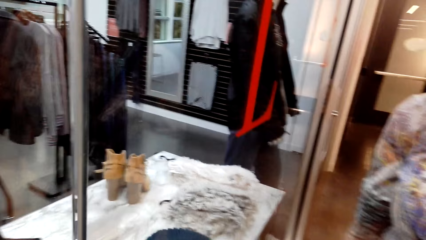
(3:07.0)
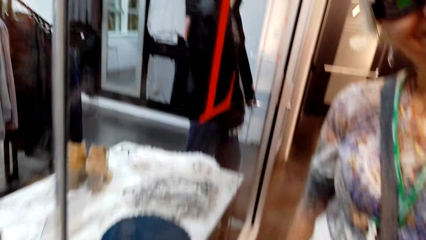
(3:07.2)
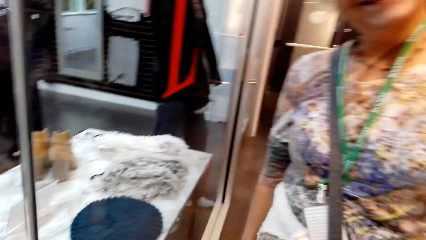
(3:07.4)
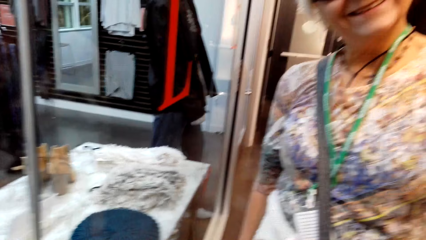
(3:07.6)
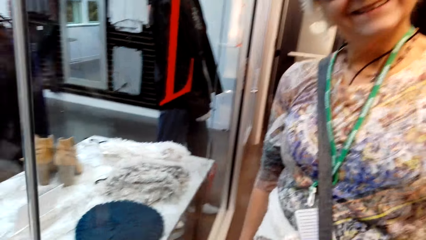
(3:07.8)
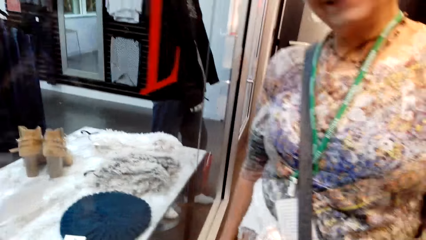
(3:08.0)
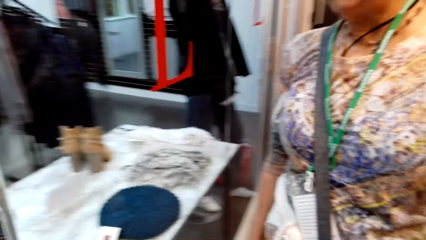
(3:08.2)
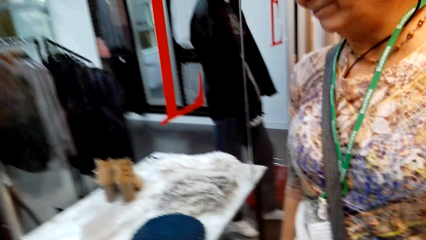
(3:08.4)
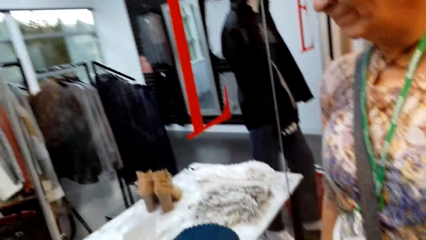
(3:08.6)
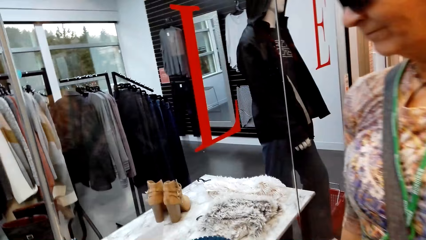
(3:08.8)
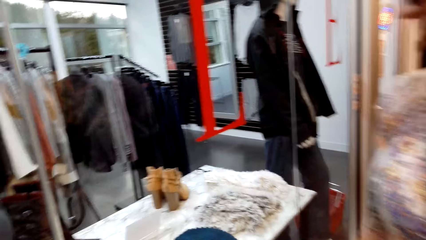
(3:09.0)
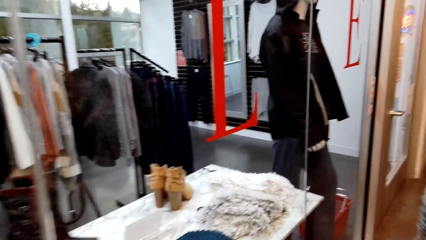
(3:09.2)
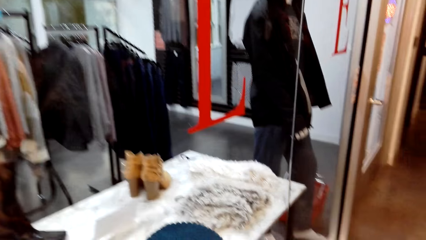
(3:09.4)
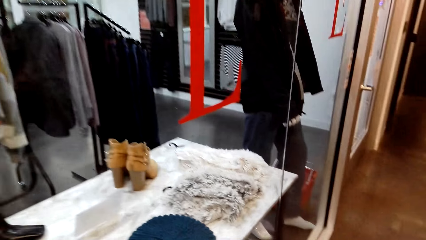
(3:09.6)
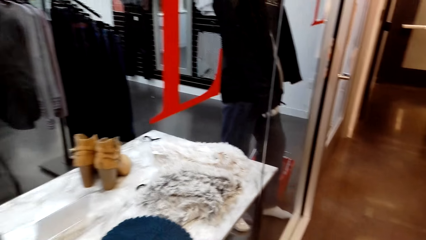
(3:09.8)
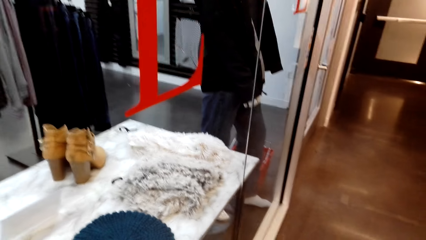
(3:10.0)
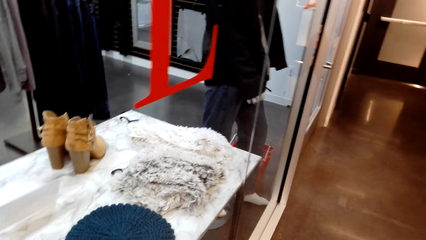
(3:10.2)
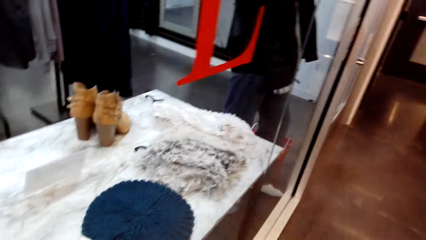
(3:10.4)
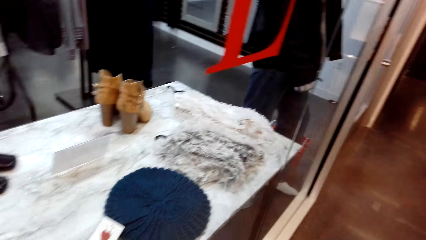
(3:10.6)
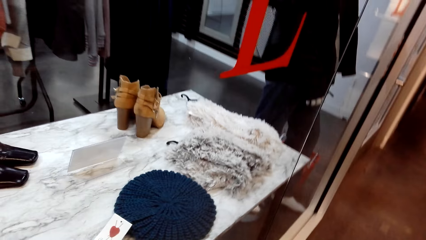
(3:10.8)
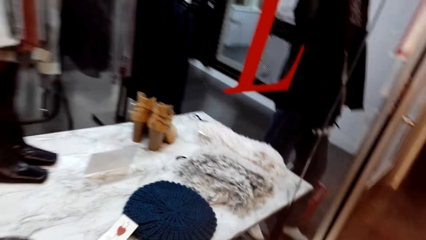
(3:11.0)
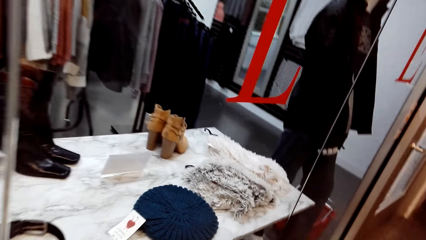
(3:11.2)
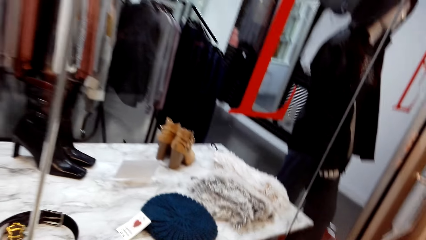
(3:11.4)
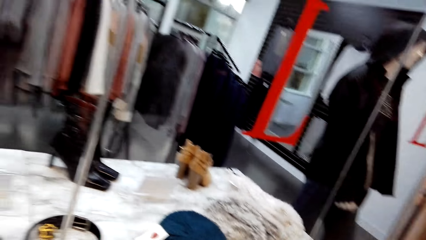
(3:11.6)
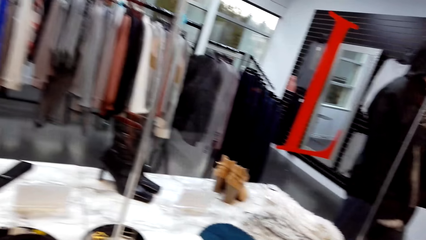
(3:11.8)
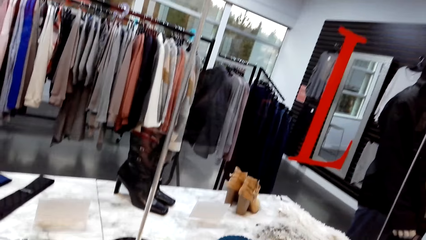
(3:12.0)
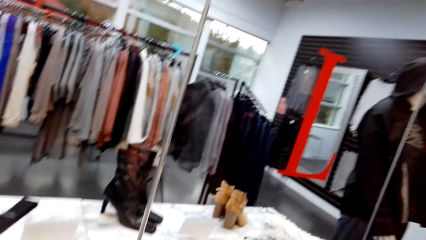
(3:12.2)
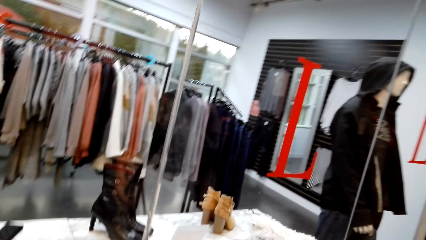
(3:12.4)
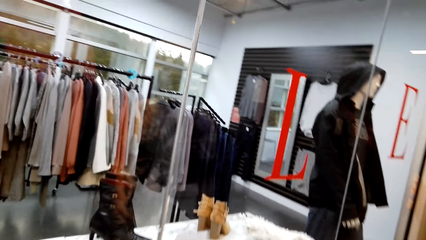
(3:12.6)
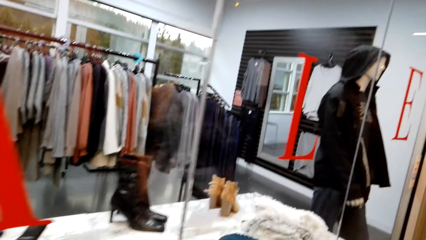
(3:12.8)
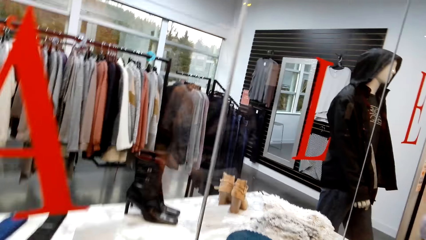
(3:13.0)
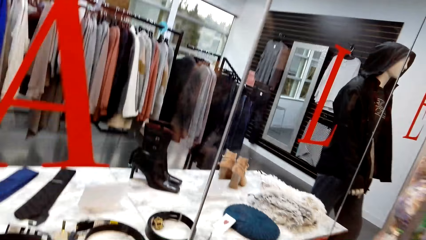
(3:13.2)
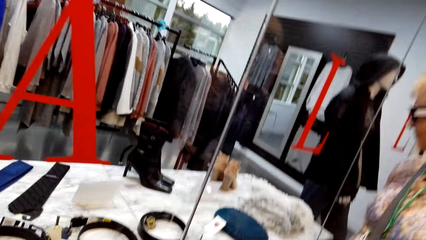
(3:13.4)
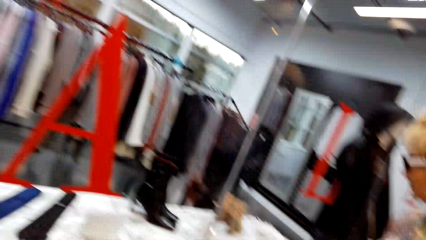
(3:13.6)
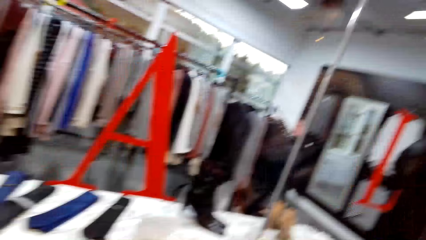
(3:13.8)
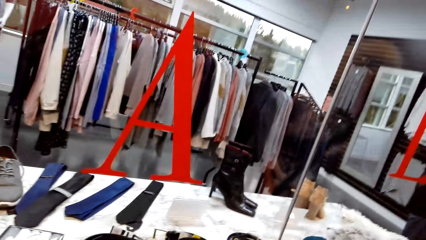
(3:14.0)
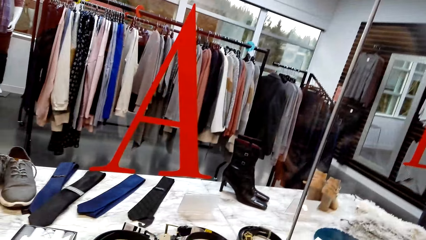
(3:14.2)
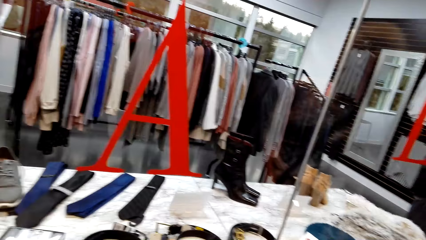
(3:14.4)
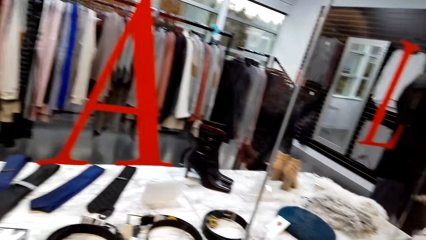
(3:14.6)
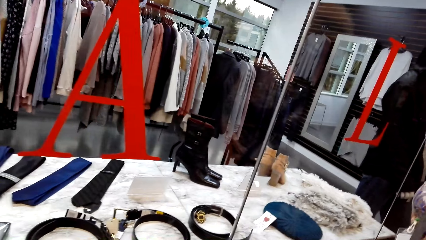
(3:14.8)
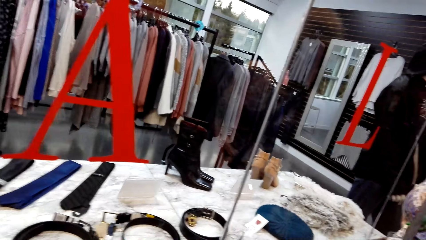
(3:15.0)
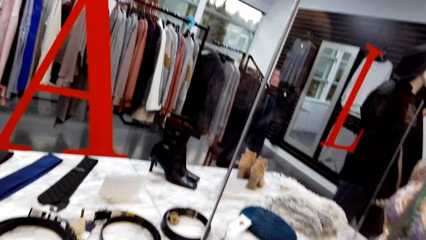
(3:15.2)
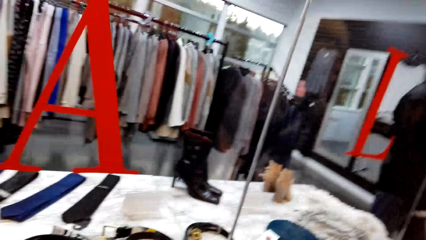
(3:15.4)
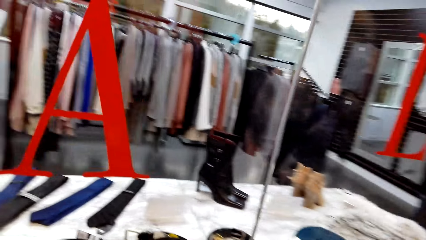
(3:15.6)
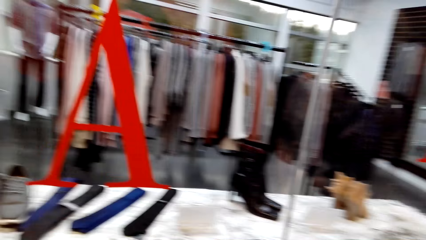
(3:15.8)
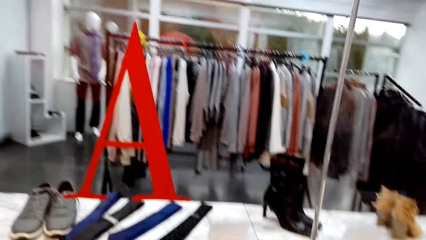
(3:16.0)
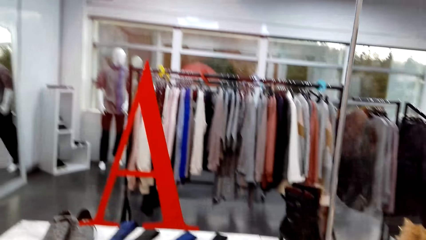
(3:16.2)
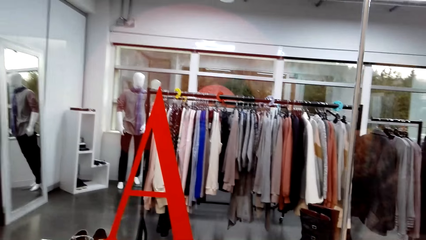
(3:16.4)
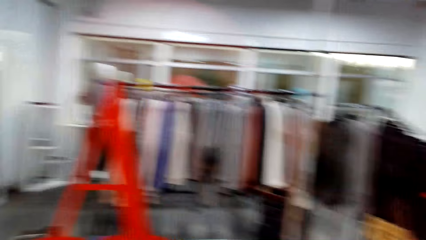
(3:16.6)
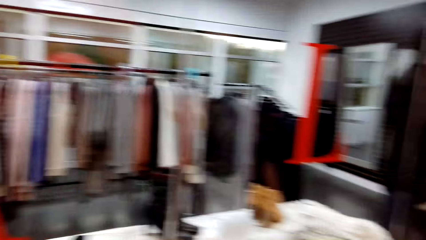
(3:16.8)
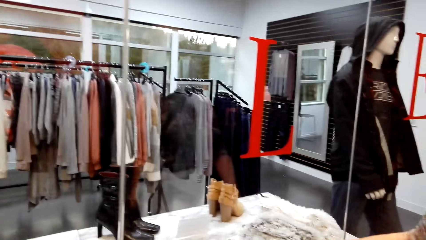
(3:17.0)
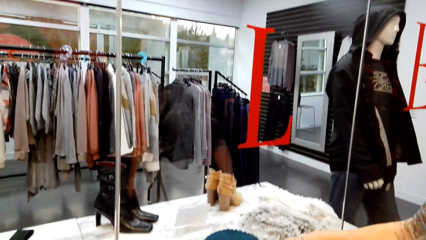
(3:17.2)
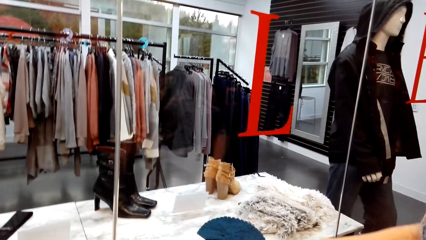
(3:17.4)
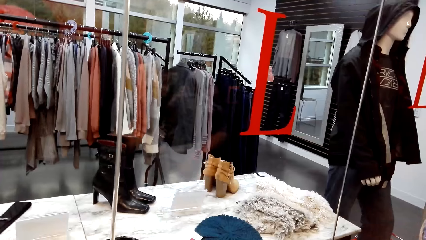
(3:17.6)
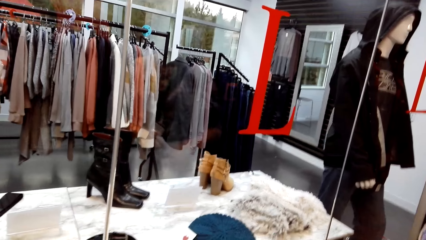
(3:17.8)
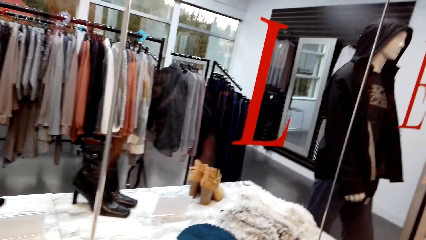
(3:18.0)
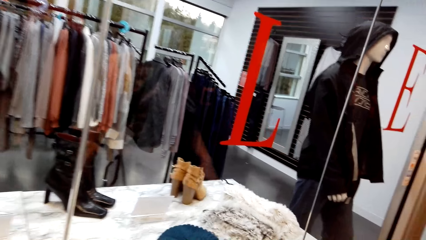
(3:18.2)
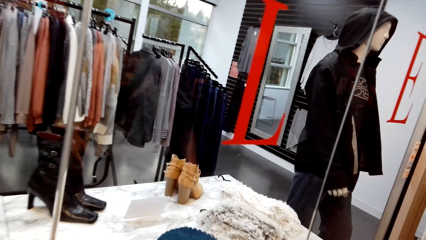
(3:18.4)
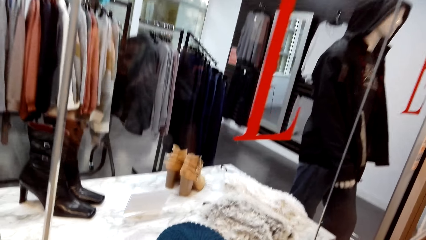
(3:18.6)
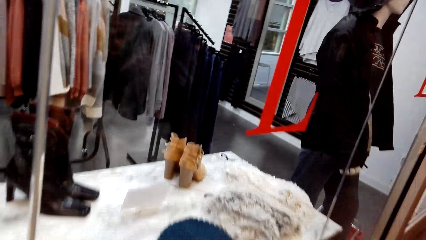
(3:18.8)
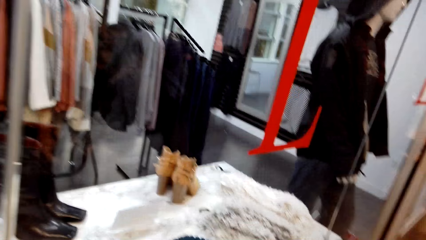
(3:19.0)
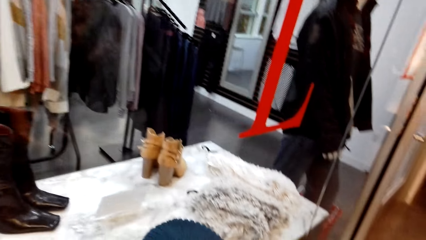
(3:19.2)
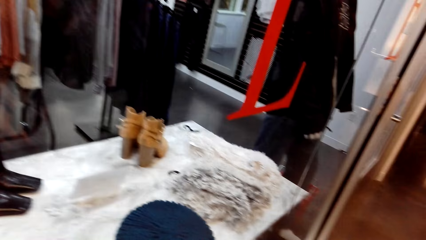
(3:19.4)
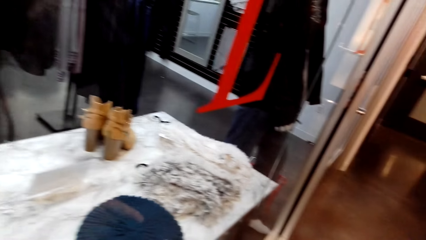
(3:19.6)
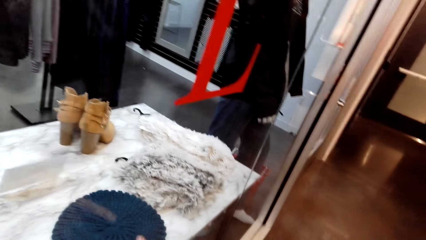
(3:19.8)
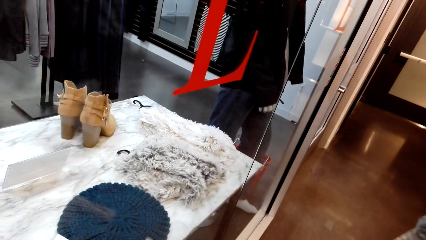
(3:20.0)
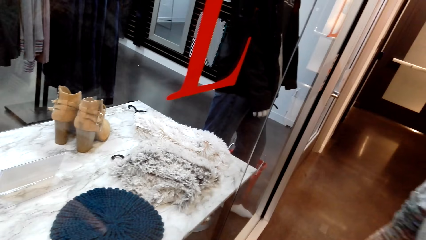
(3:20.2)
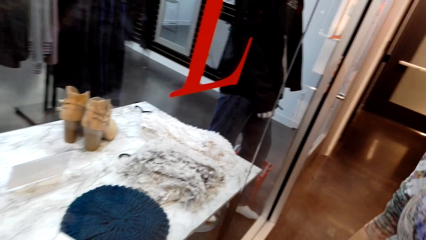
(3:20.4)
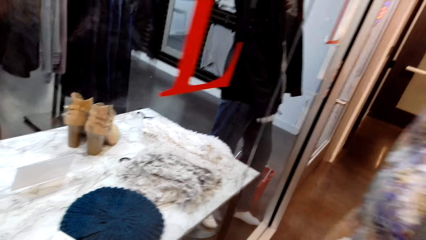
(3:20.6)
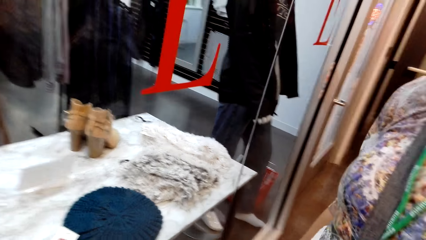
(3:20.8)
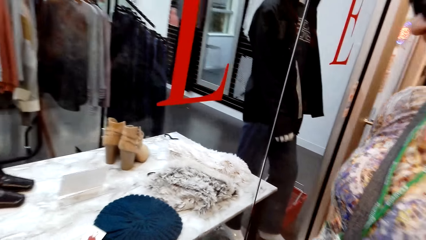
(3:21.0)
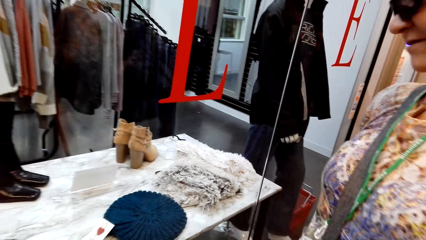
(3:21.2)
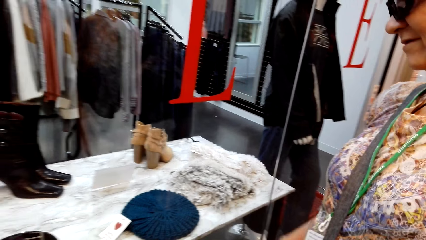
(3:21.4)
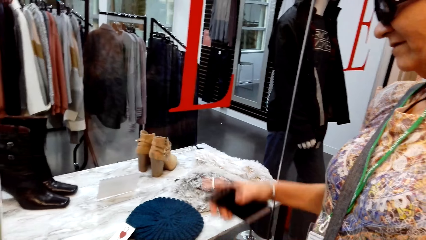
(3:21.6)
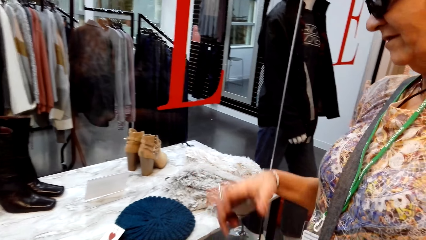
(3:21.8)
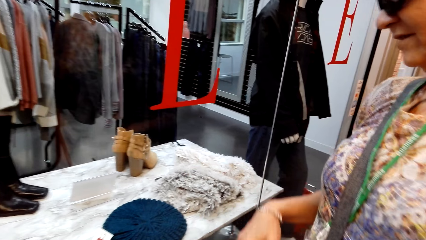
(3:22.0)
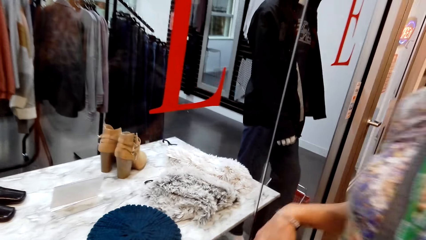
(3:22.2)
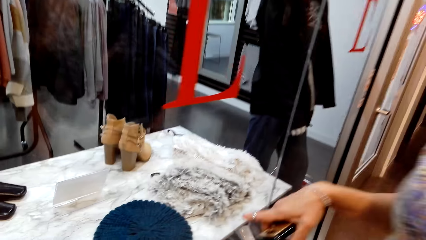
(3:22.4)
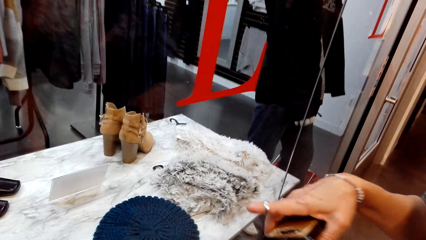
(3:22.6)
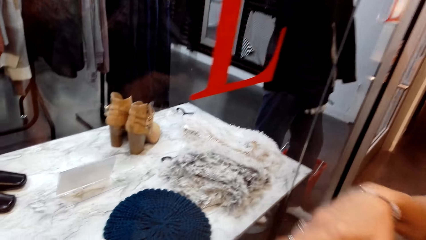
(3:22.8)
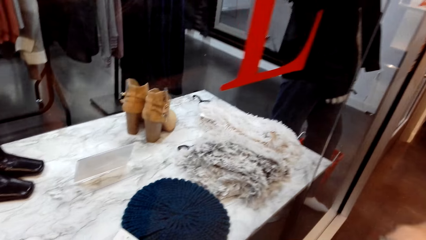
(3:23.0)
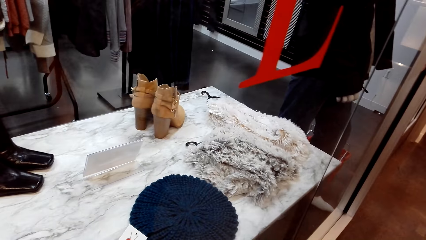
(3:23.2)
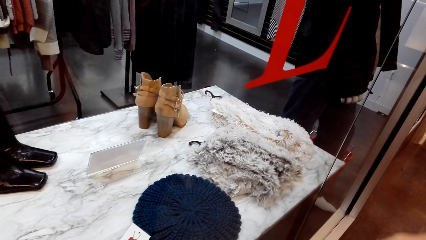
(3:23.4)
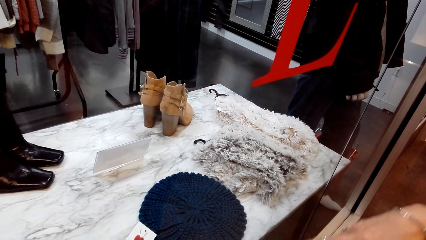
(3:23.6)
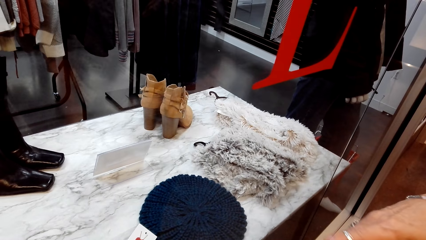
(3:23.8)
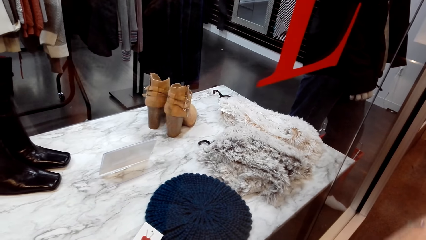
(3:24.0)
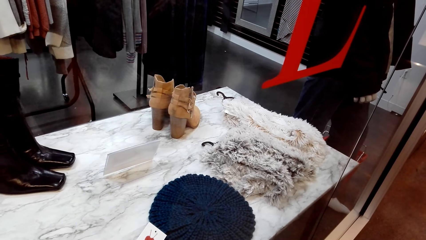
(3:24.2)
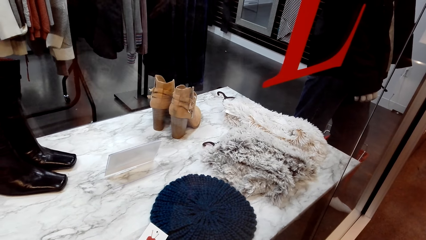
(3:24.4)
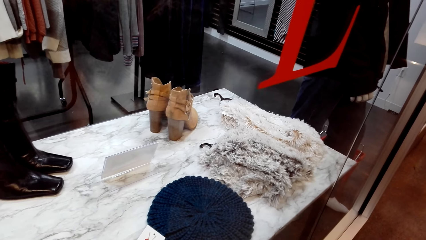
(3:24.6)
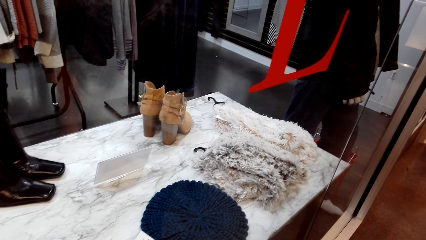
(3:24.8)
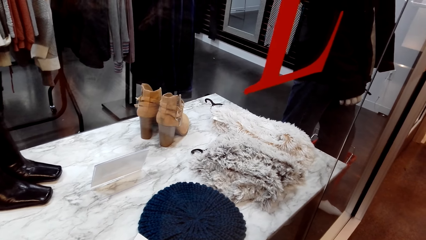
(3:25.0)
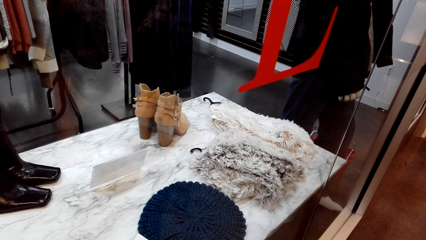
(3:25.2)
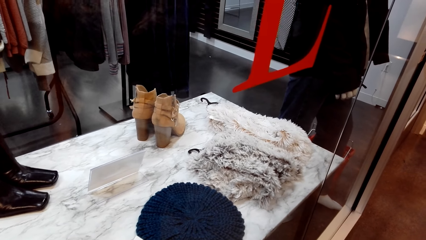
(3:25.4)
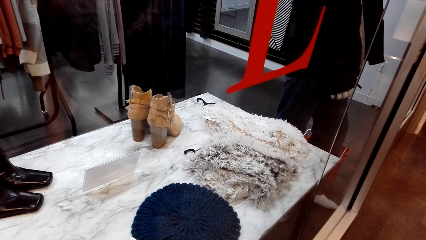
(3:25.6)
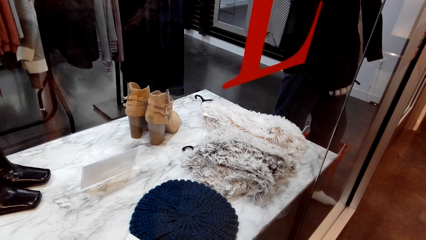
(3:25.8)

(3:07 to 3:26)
The camera wearer dialogues with a lady. They look around. The lady interacts with the camera wearer. The camera wearer points at a hat.
